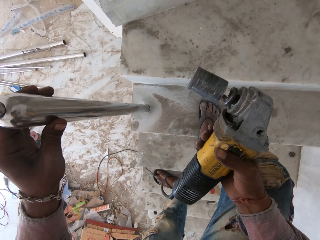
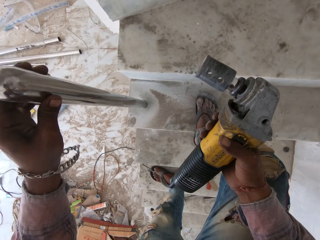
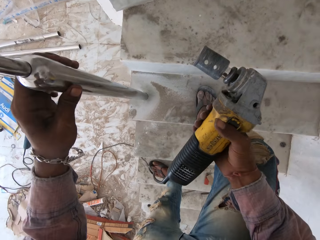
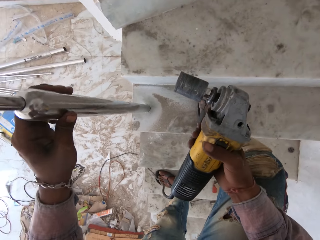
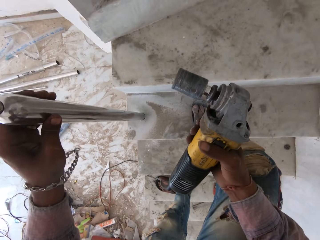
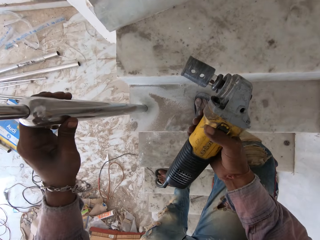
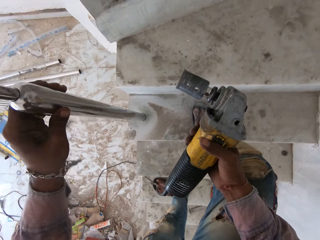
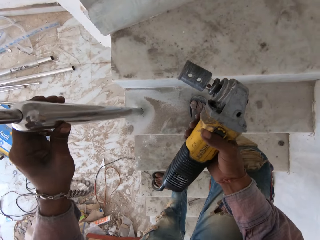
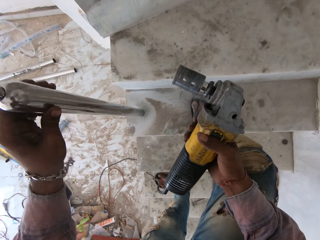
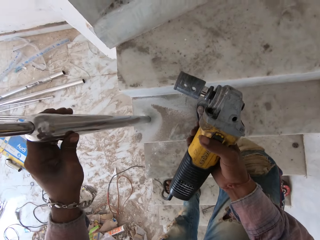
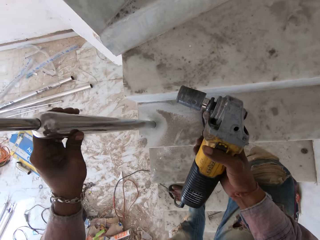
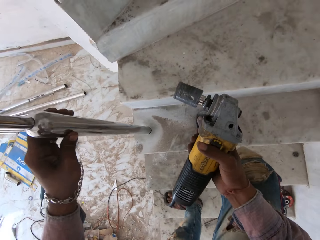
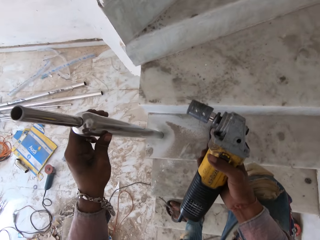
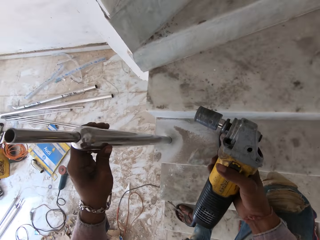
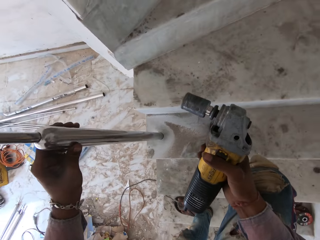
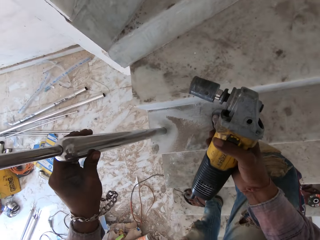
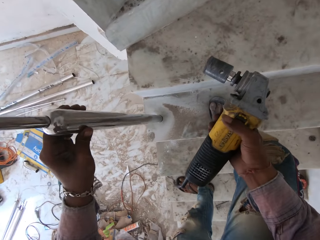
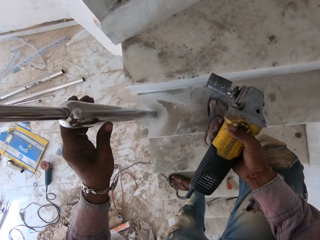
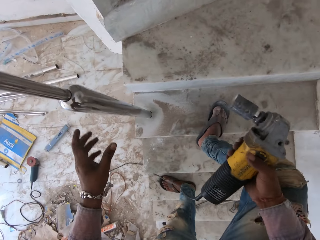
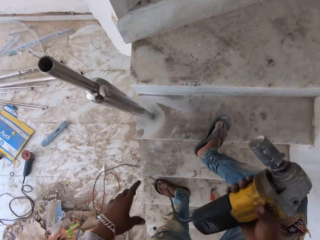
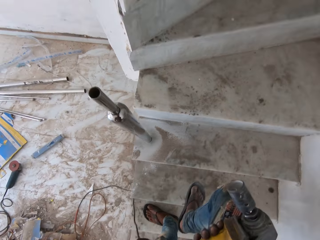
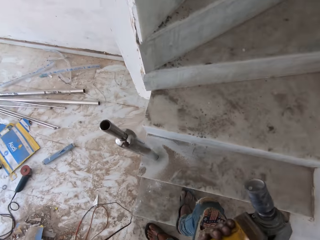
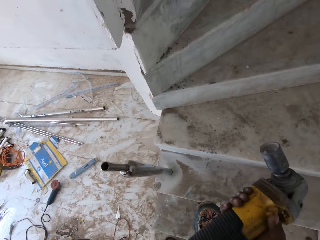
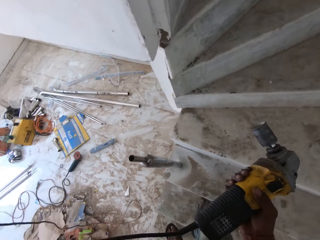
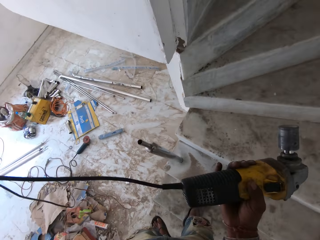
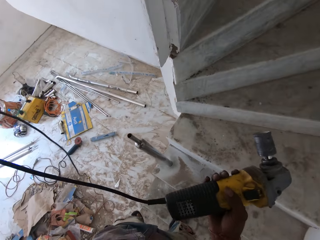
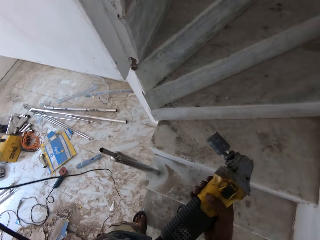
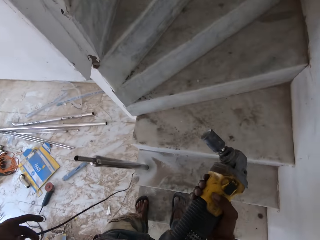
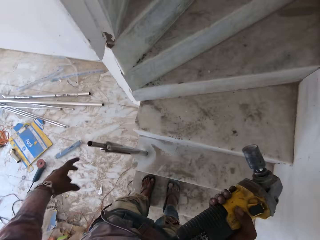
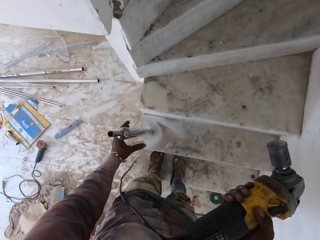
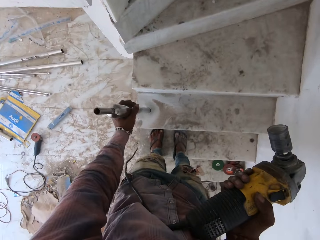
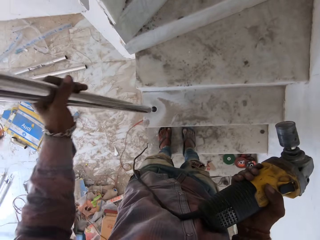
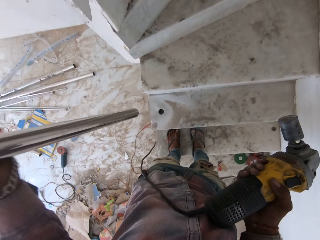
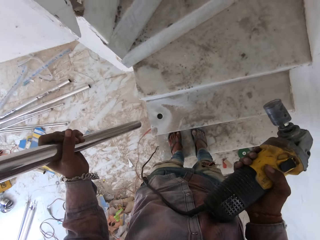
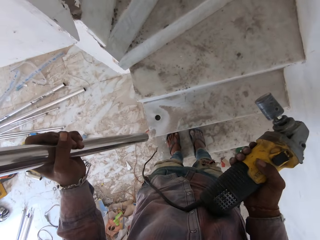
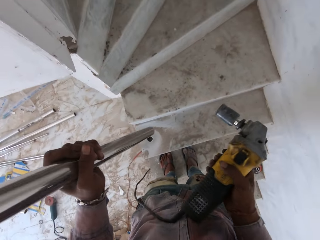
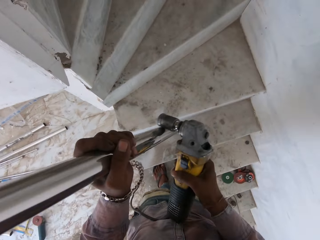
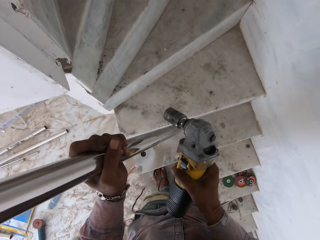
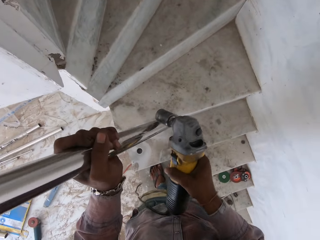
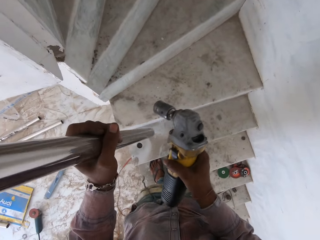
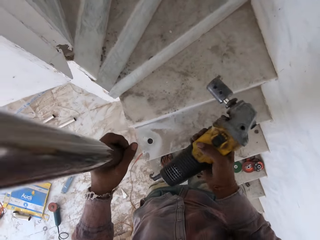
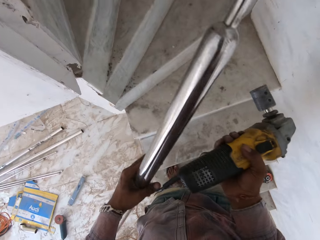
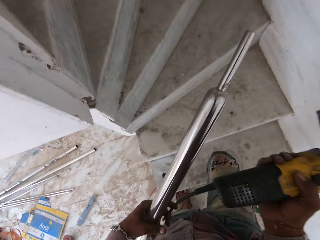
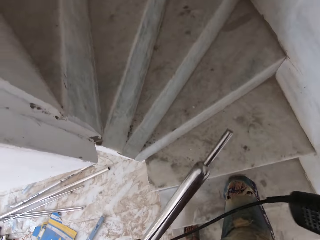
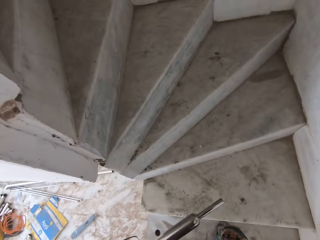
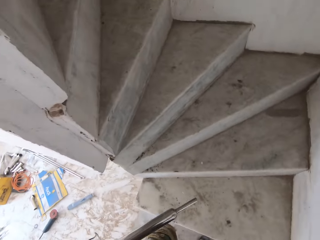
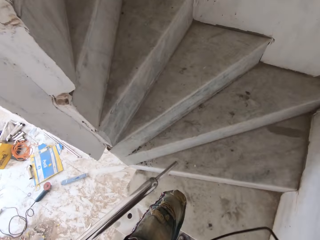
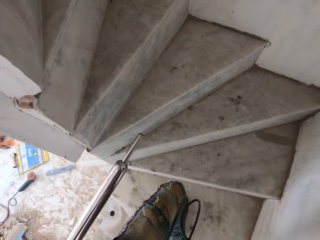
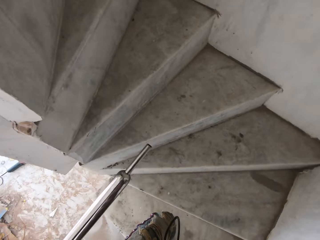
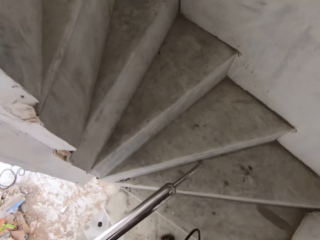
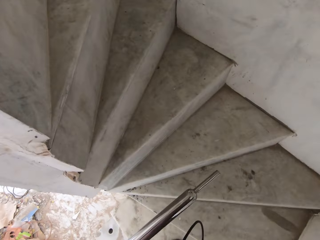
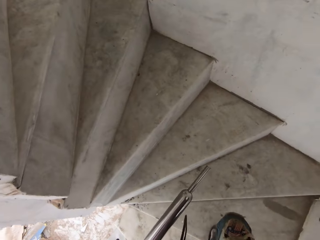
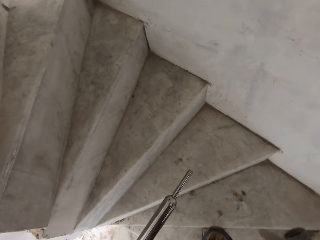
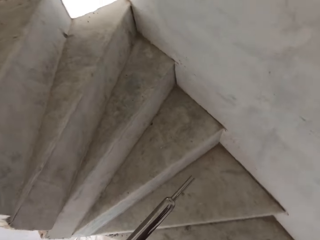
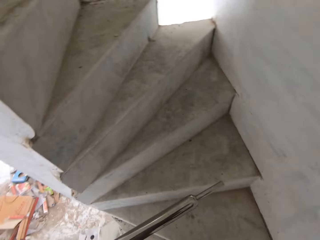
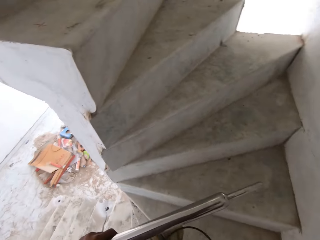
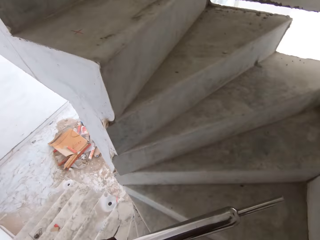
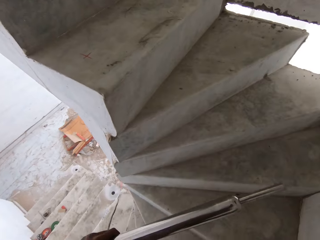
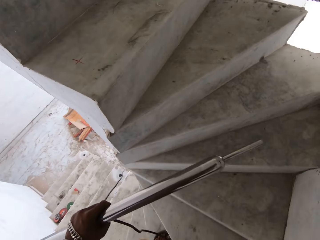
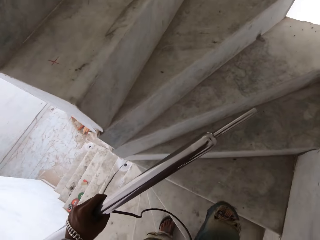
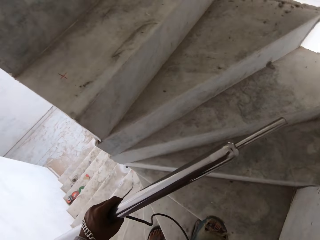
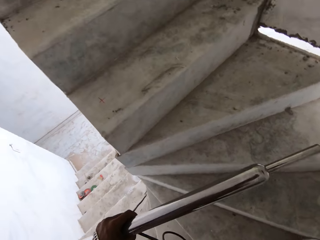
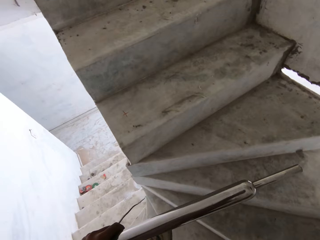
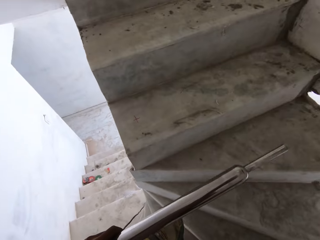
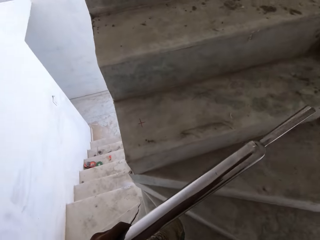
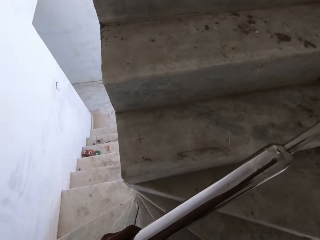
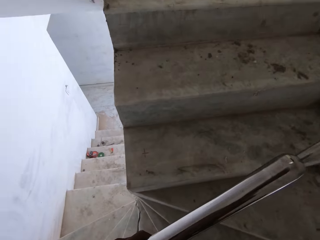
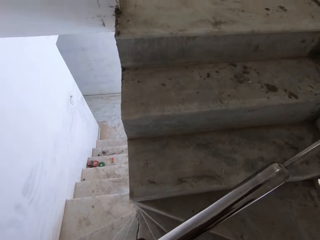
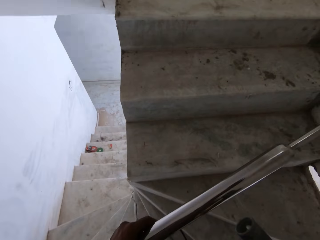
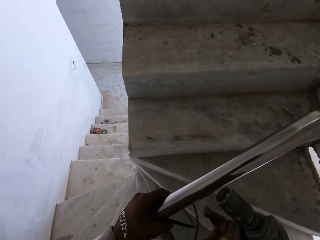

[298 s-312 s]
The camera wearer adjusts the metal. They talk with a person. They pull the cable. They remove the metal from the hole. They hit the metal with the grinder. They hit the stairs with a power drill. They walk upstairs.

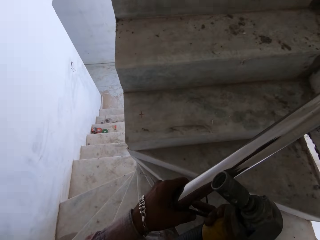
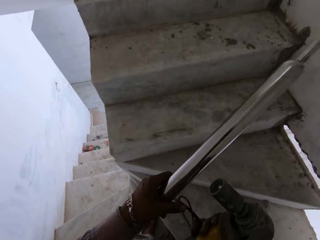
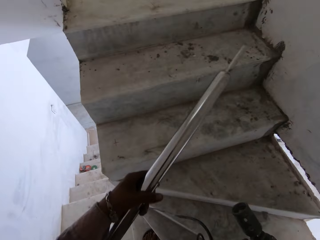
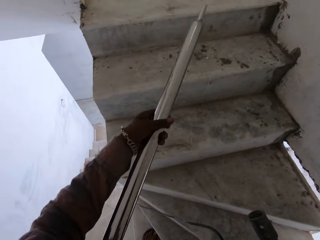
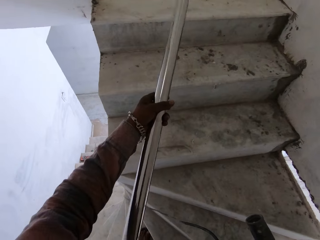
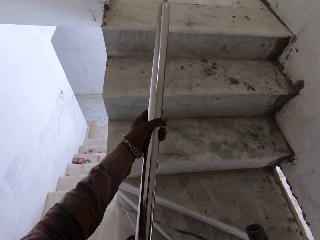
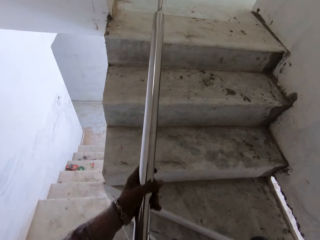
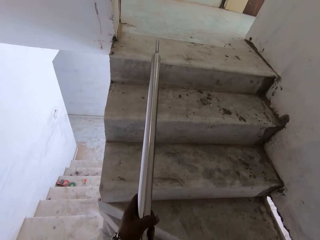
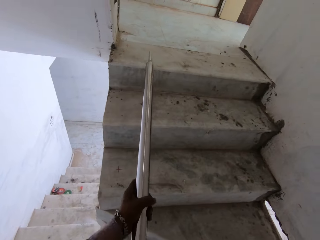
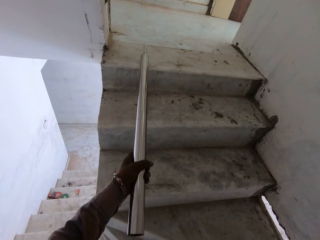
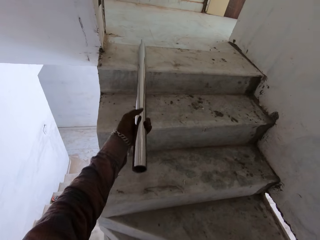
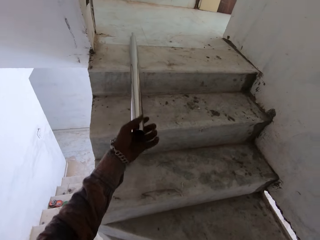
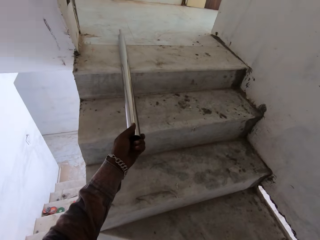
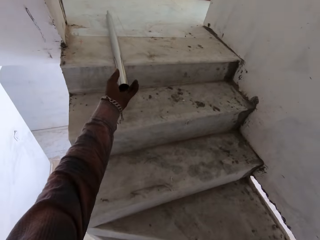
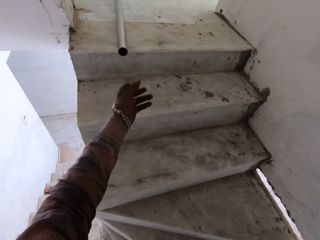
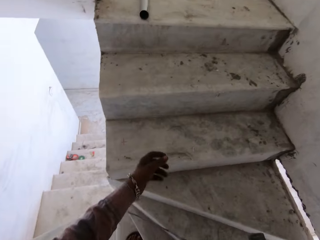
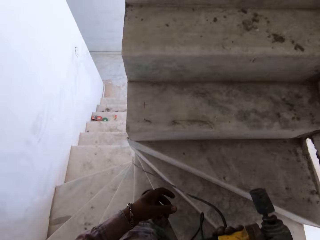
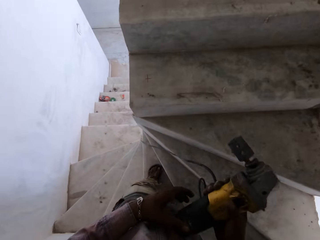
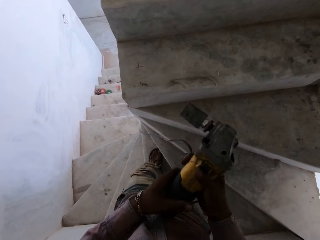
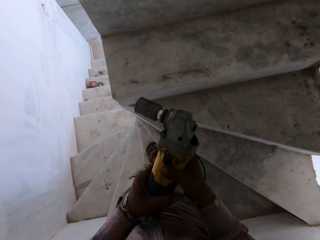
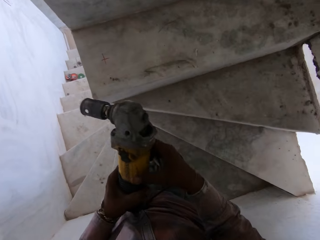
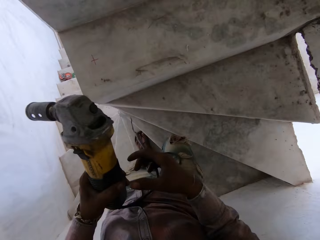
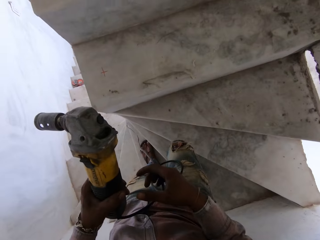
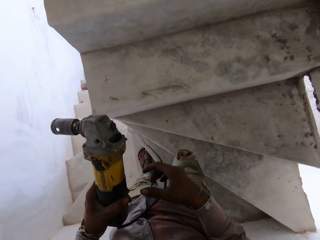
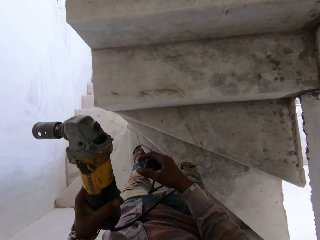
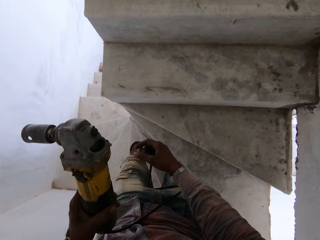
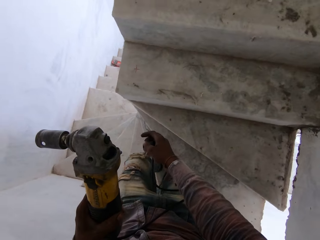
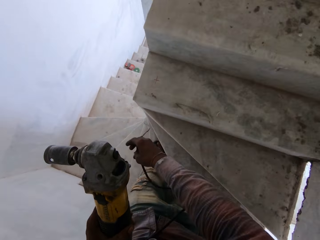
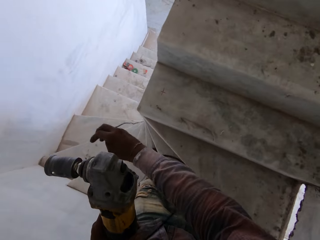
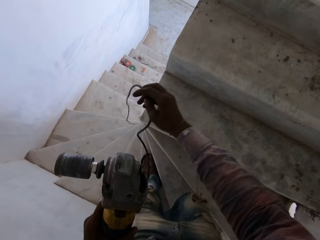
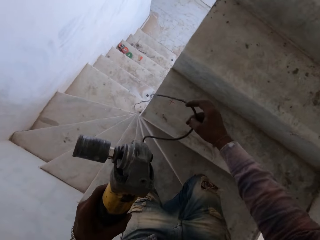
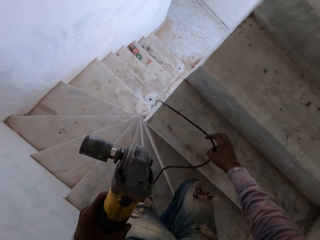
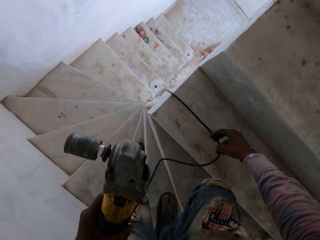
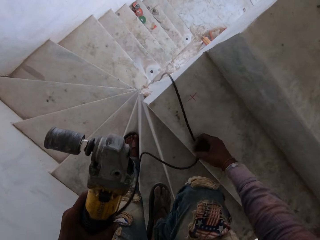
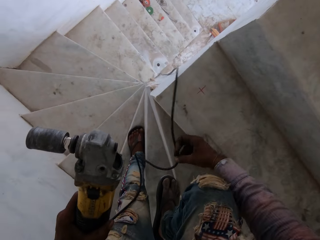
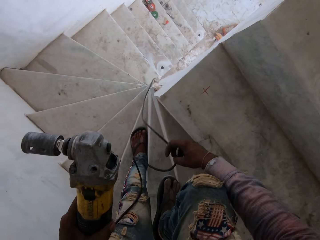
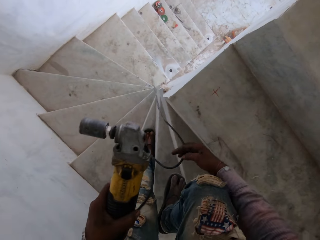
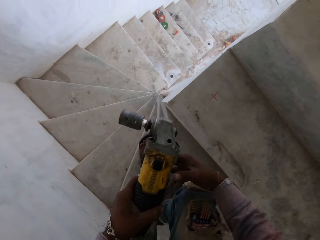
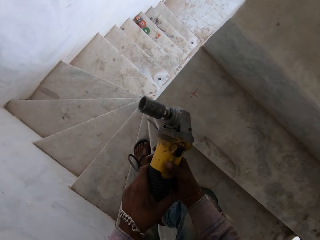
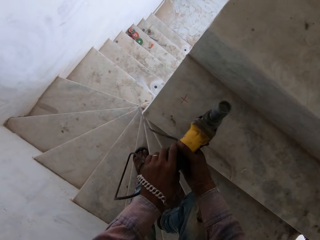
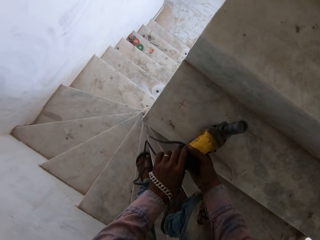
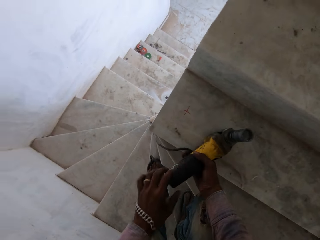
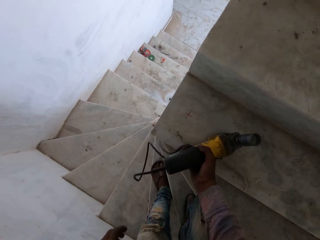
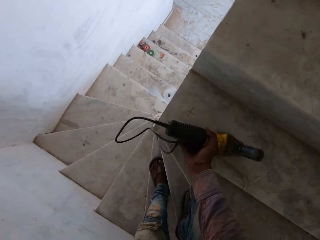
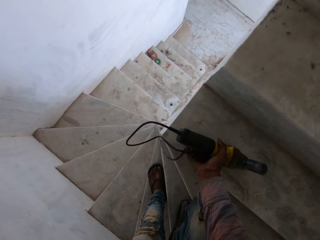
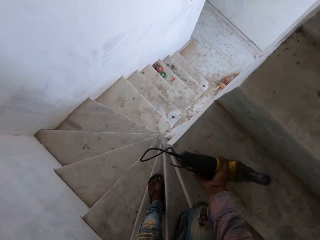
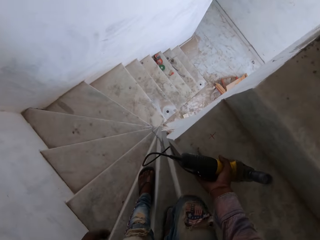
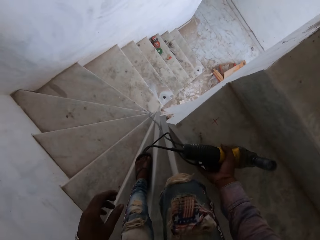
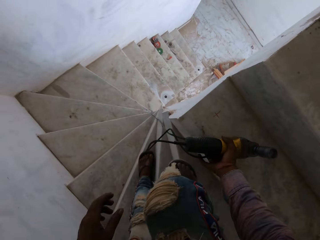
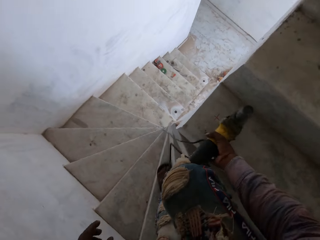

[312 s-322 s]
The camera wearer drops the metal on the staircases. They pull the cable. They drop the driller on the staircases.
